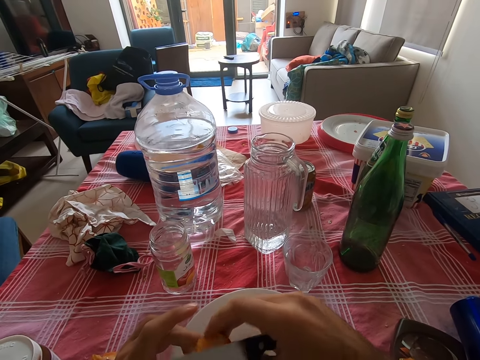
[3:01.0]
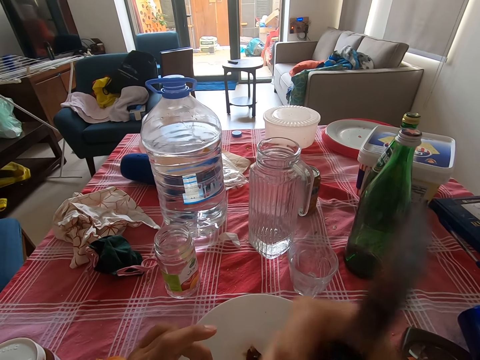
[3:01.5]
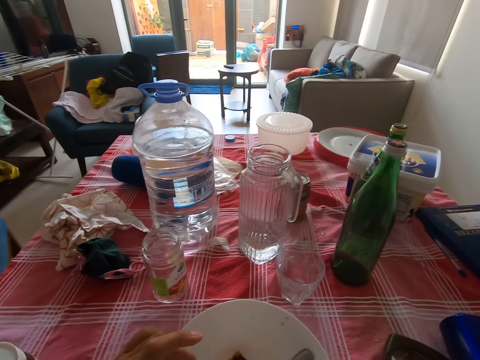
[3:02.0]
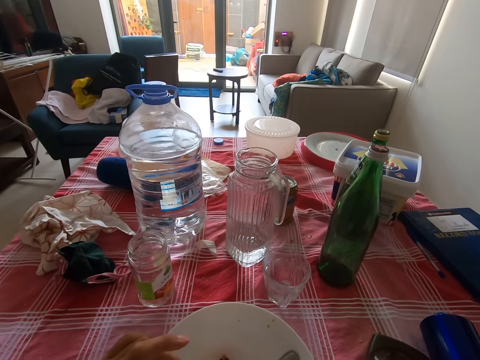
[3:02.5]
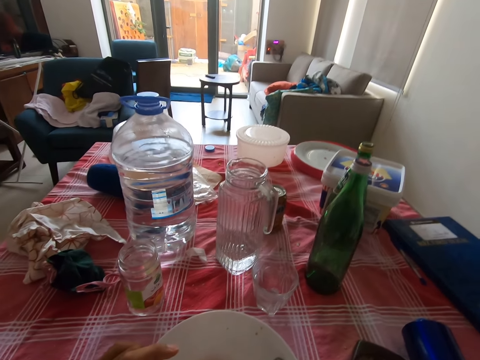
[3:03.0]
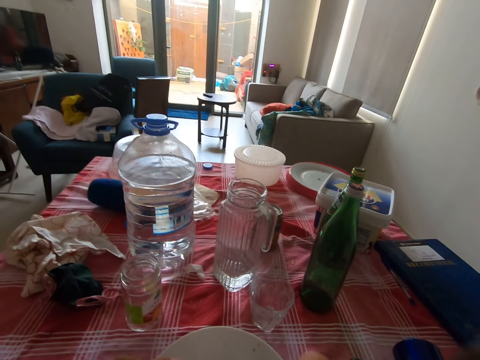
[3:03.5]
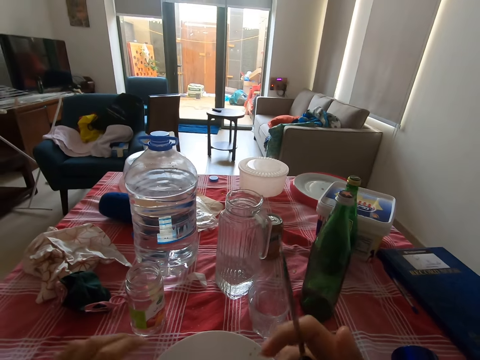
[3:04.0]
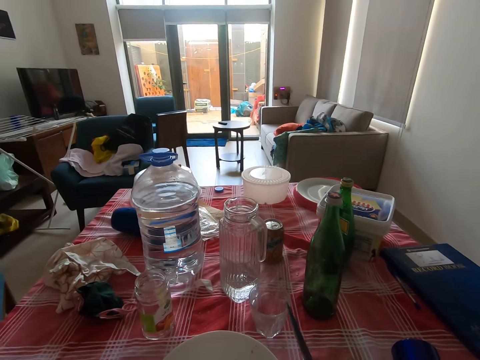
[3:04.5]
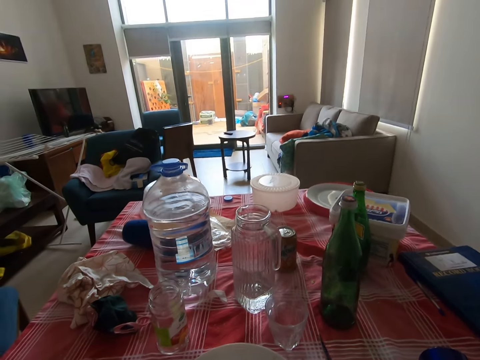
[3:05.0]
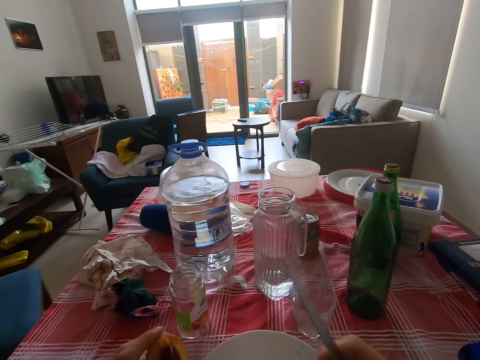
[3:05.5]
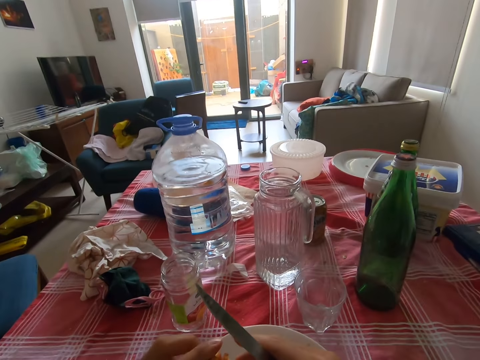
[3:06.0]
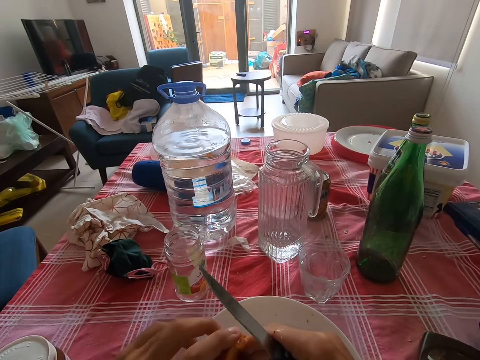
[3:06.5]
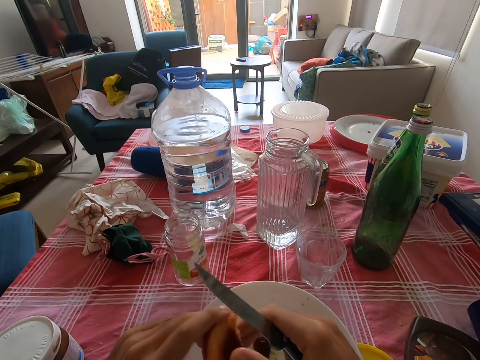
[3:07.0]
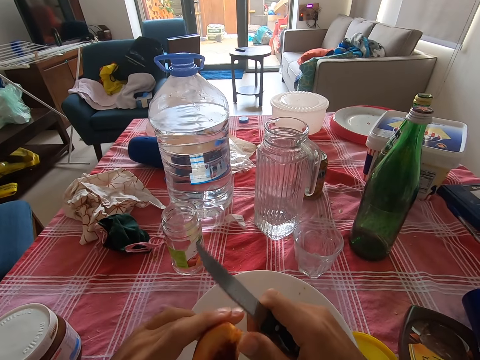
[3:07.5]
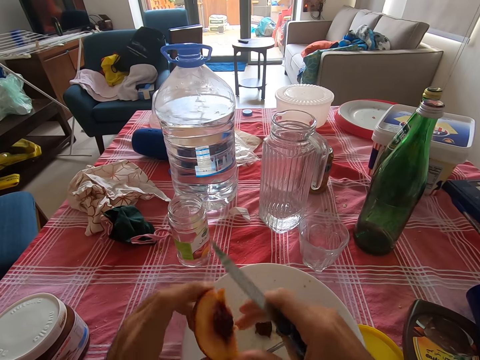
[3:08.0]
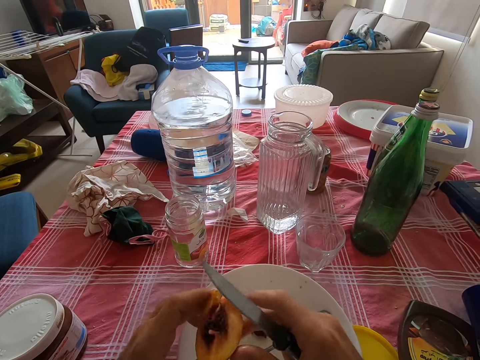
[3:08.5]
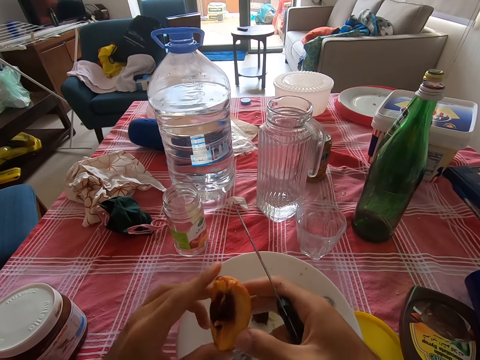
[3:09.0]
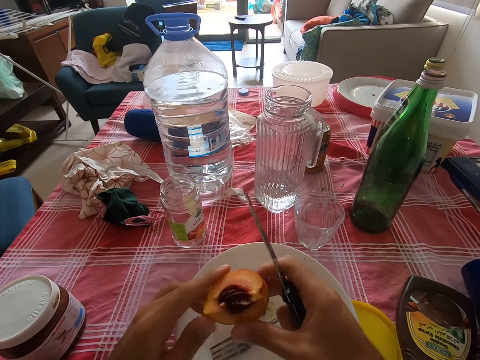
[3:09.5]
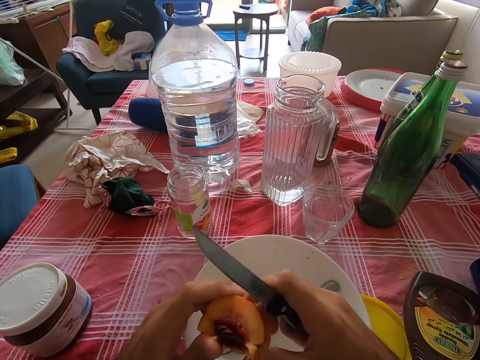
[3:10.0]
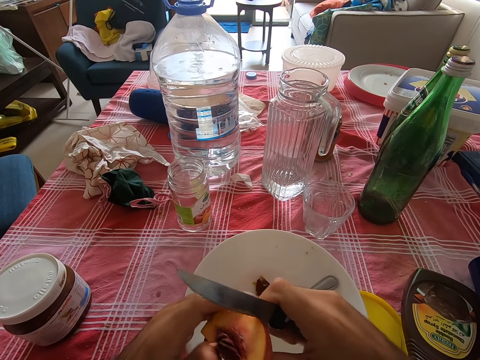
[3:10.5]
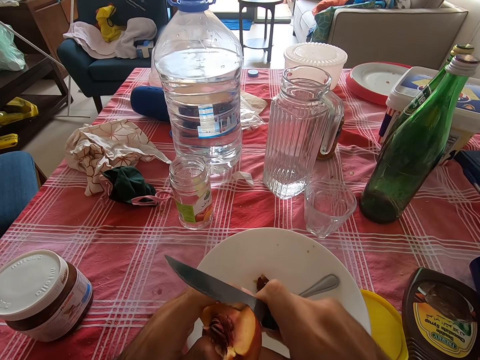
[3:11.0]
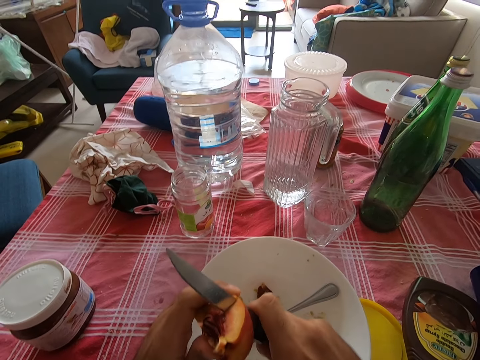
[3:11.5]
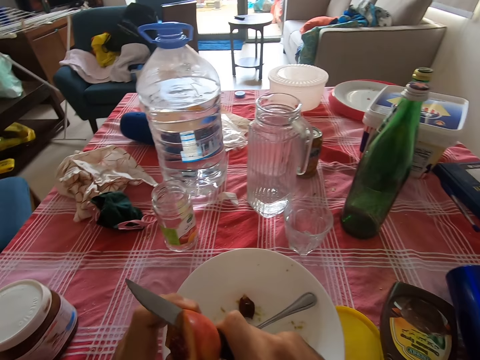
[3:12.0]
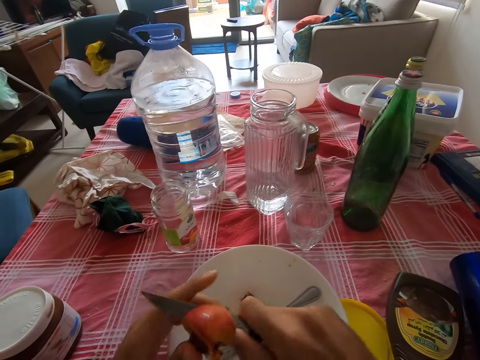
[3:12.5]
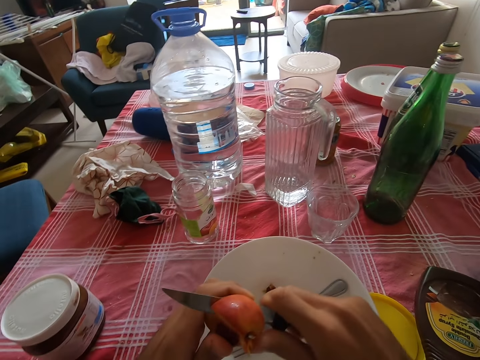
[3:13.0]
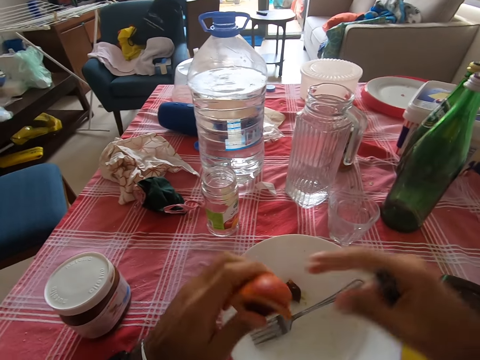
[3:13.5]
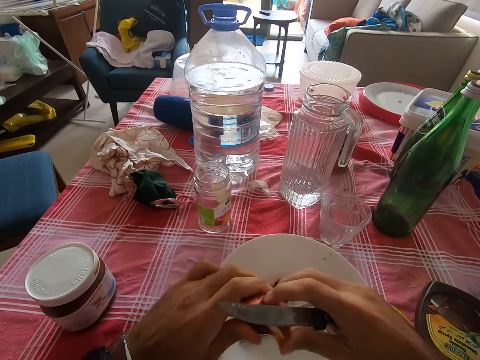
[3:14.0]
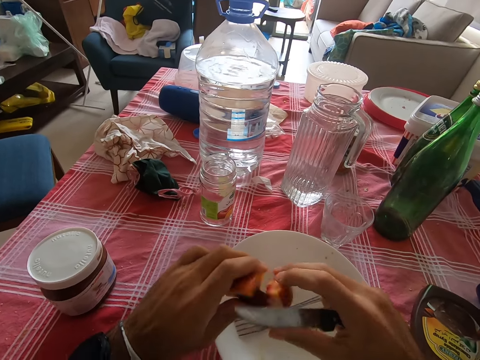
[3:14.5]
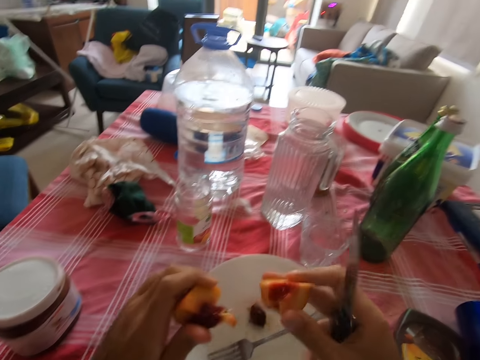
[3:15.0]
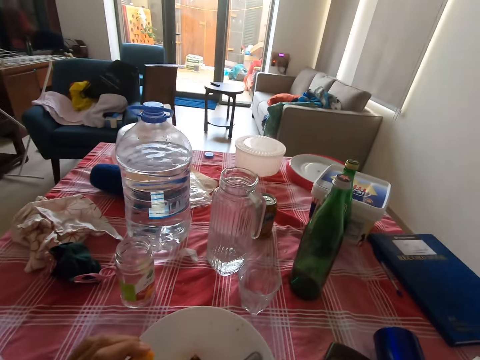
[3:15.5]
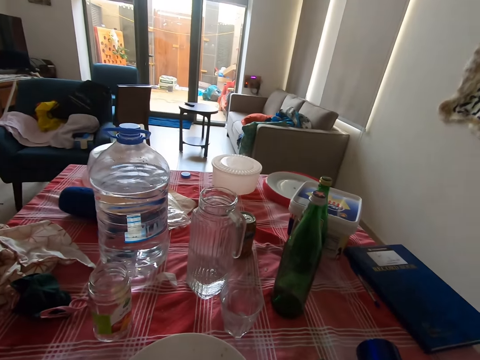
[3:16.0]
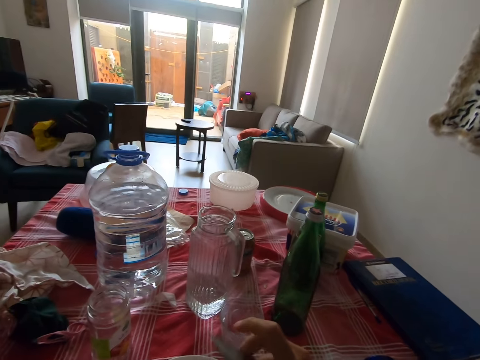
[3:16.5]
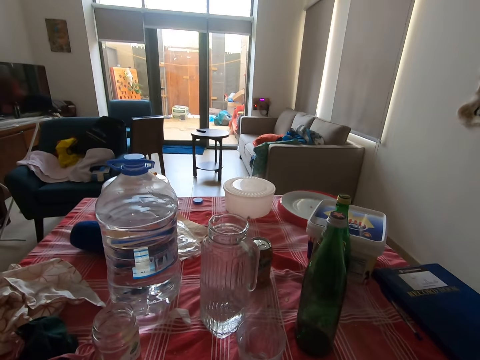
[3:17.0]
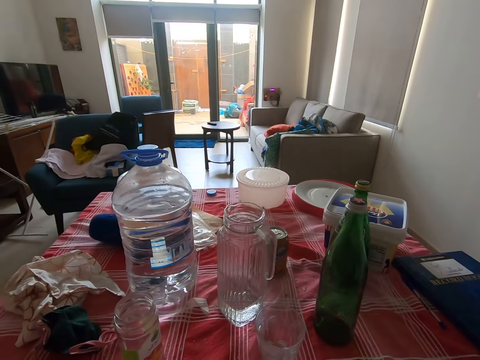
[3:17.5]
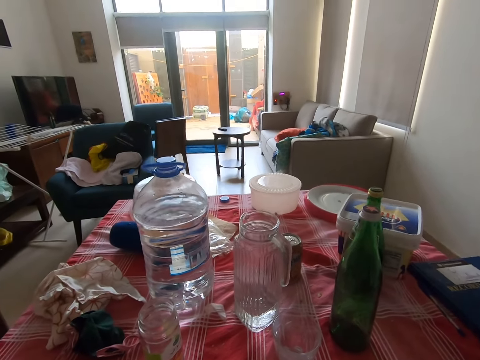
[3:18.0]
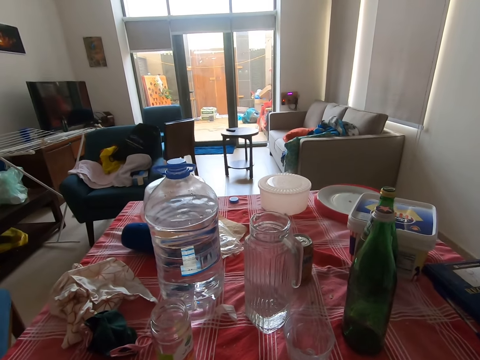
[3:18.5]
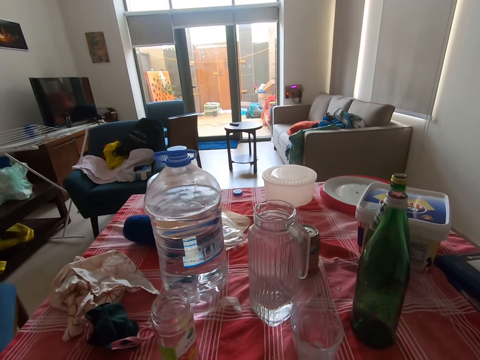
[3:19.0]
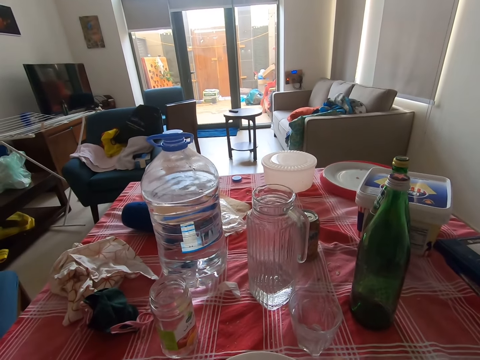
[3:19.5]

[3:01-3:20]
The camera wearer puts a peach in the mouth. They eat the peach. They cut a piece of the peach using a knife. They eat the piece of peach. They put the peach in the mouth.

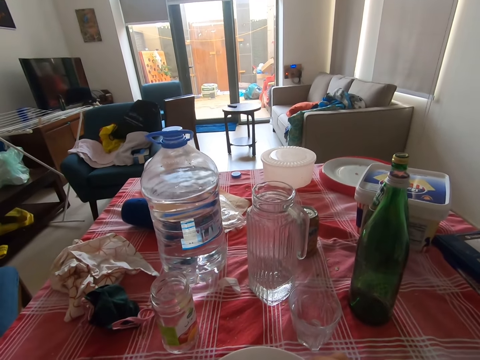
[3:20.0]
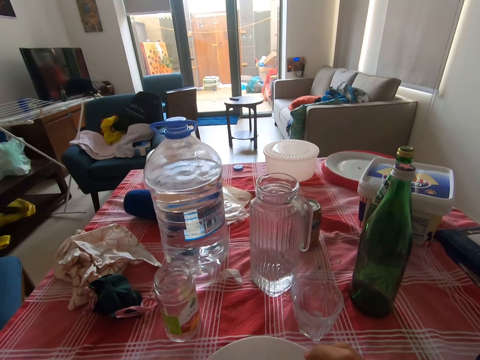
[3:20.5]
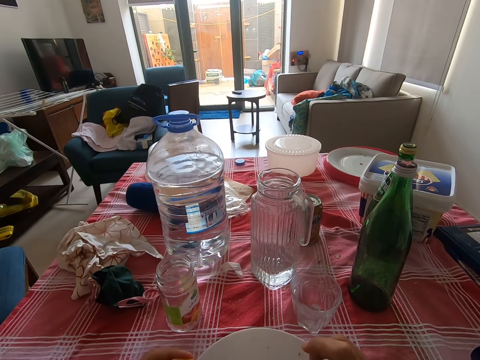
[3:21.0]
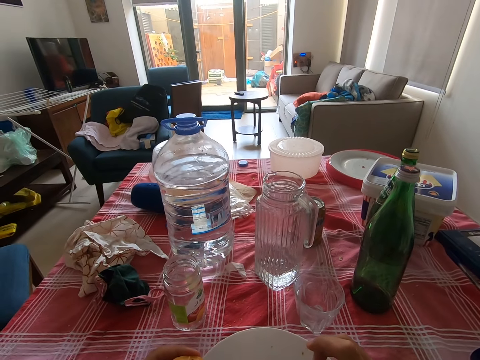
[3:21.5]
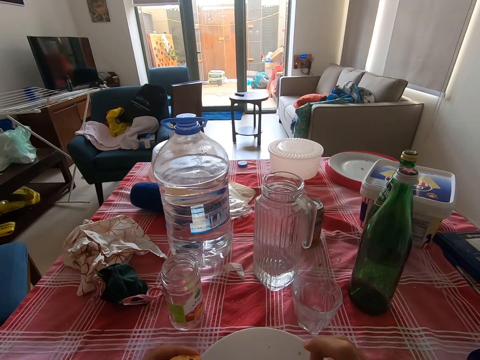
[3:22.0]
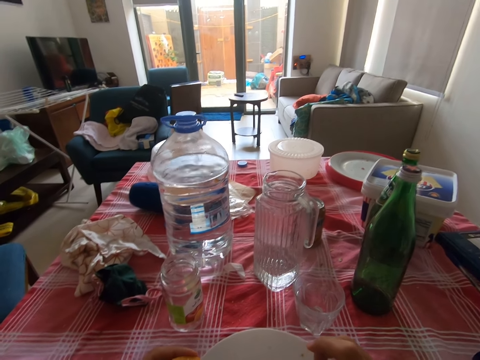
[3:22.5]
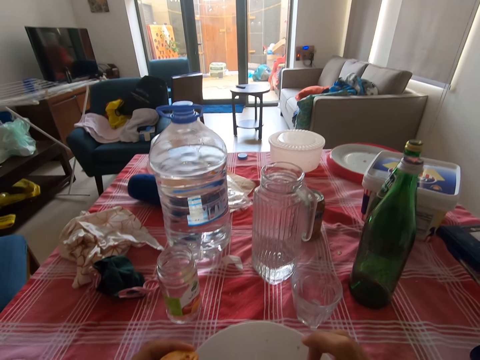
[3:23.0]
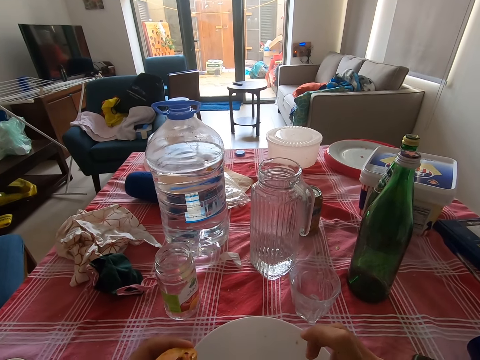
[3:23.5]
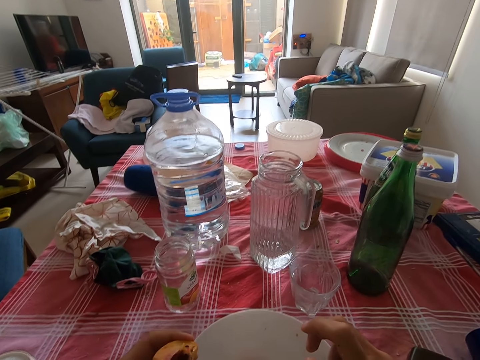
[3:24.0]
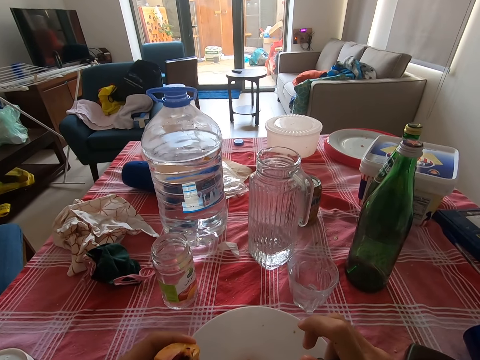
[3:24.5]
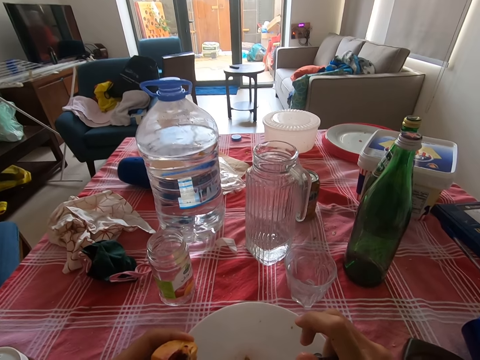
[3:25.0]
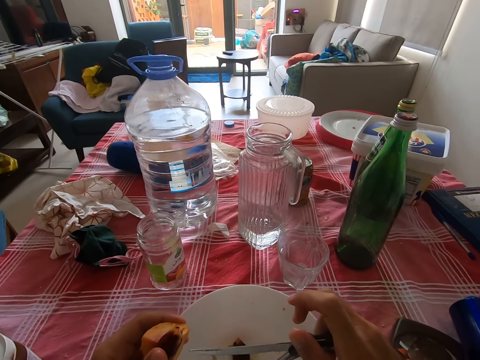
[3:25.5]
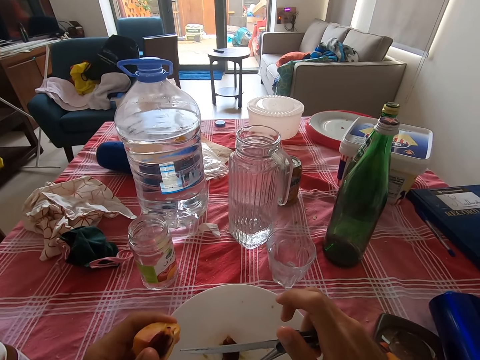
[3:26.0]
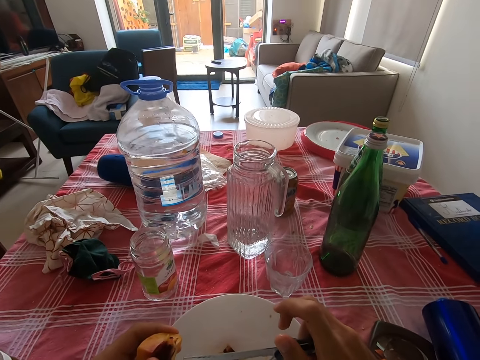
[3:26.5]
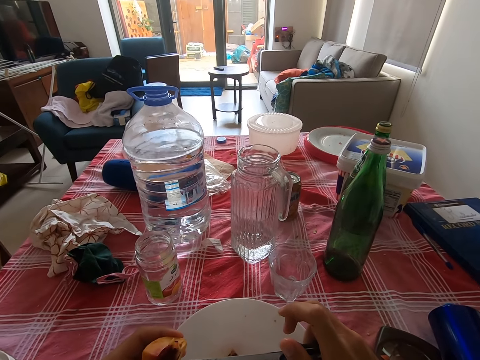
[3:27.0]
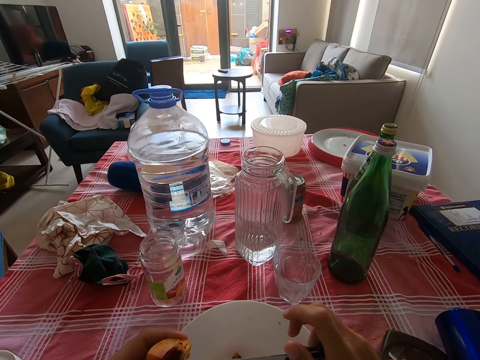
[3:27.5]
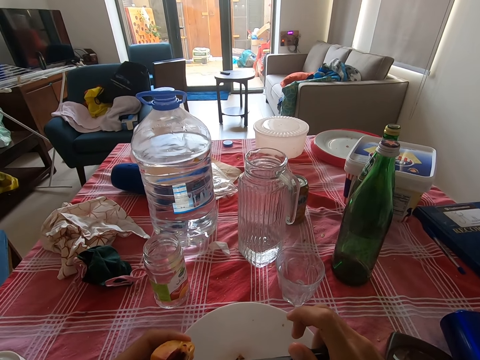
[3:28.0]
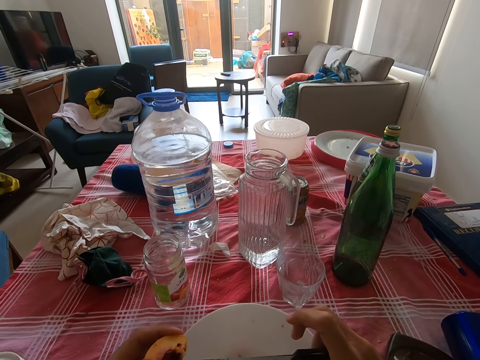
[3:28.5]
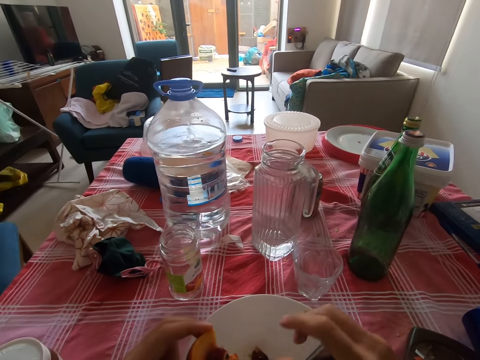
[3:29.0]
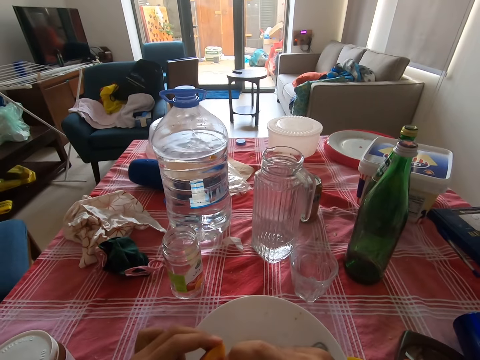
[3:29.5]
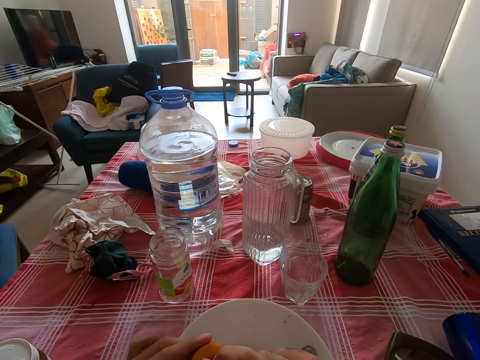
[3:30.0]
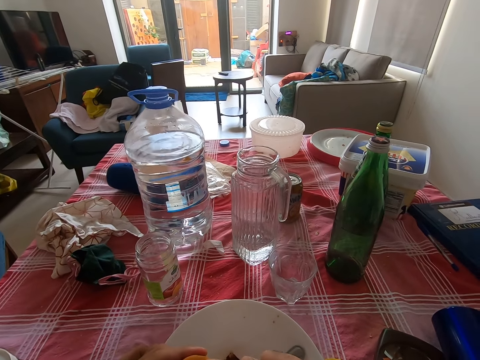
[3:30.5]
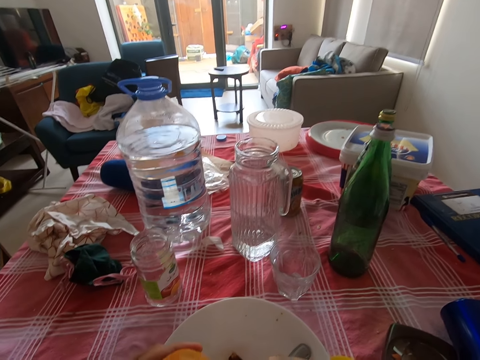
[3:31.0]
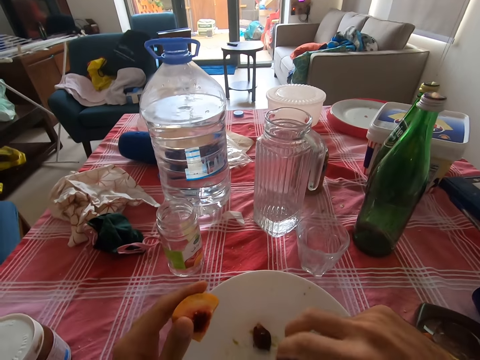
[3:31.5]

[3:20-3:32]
The camera wearer removes a seed from the peach fruit.
